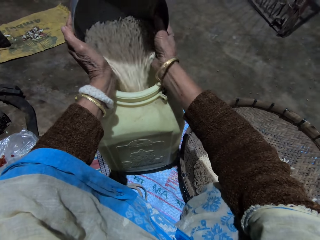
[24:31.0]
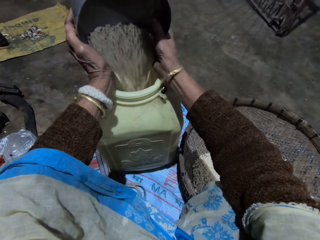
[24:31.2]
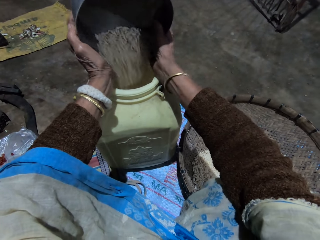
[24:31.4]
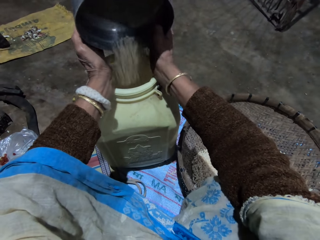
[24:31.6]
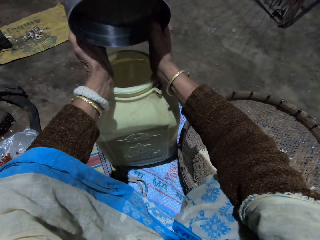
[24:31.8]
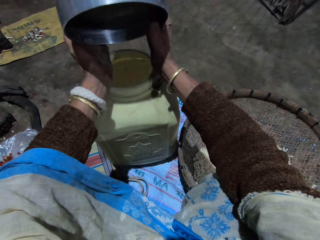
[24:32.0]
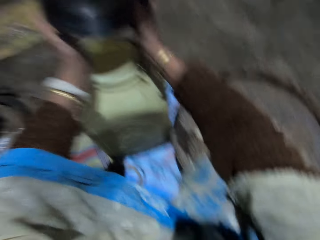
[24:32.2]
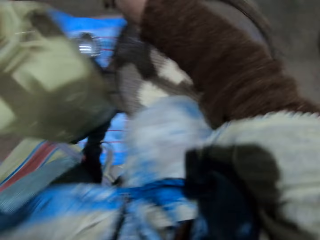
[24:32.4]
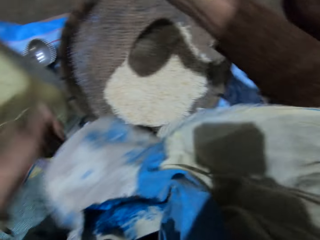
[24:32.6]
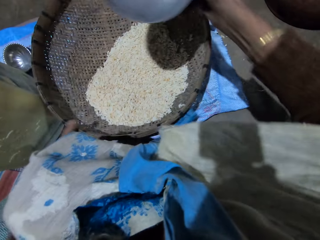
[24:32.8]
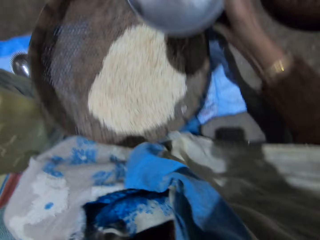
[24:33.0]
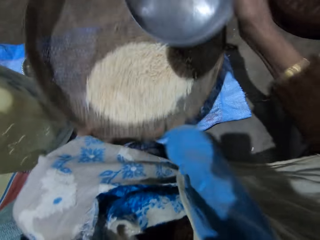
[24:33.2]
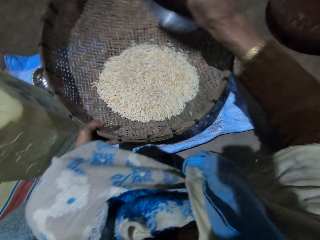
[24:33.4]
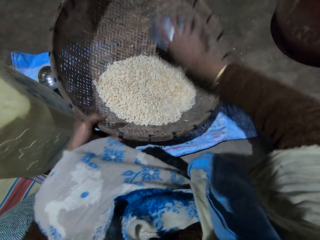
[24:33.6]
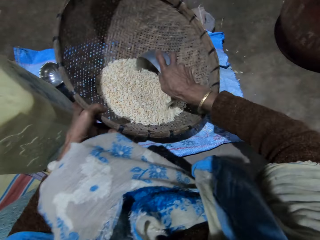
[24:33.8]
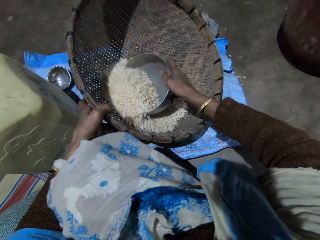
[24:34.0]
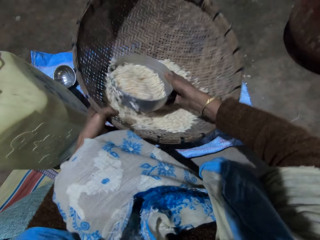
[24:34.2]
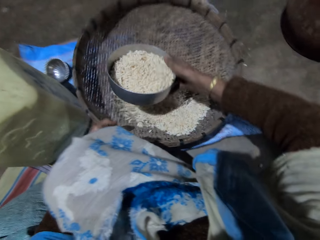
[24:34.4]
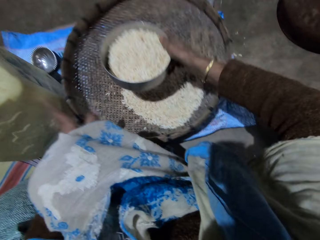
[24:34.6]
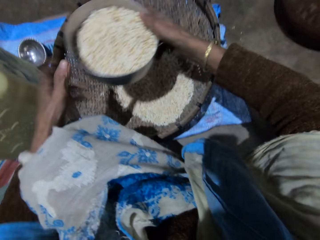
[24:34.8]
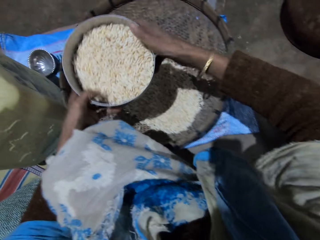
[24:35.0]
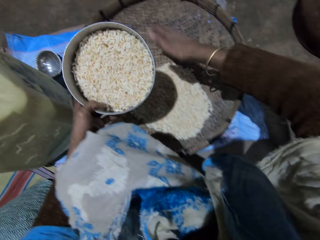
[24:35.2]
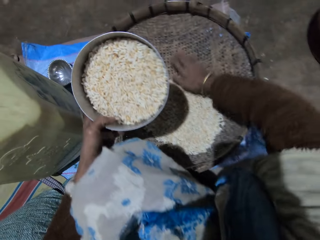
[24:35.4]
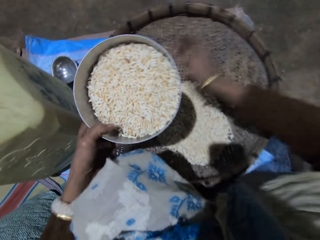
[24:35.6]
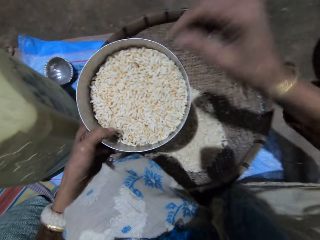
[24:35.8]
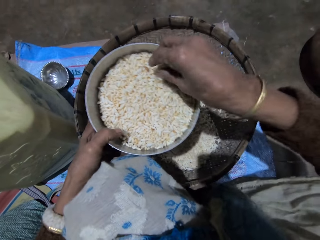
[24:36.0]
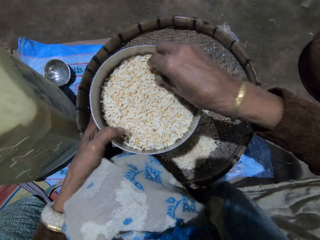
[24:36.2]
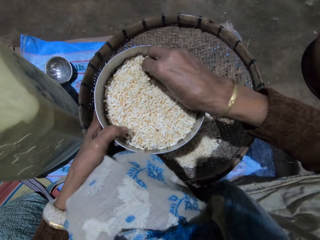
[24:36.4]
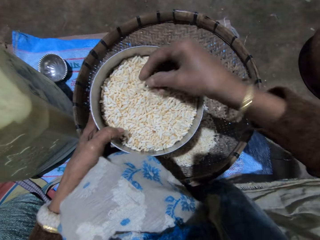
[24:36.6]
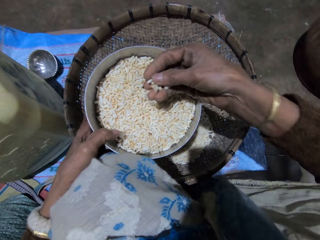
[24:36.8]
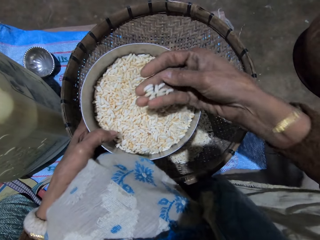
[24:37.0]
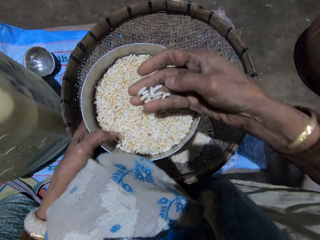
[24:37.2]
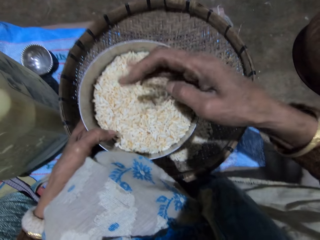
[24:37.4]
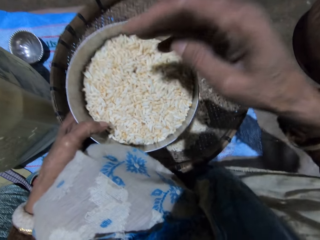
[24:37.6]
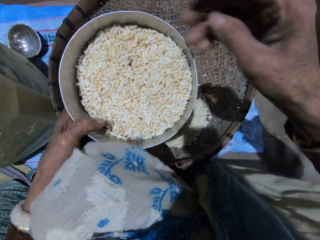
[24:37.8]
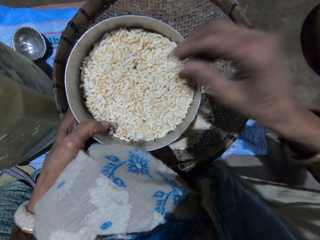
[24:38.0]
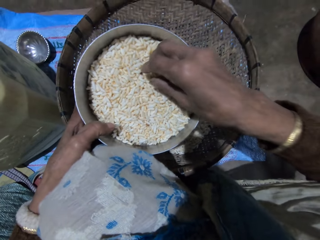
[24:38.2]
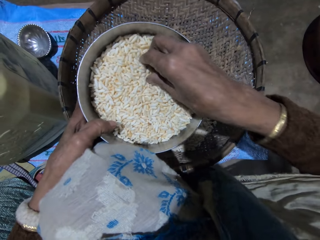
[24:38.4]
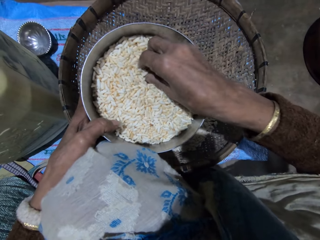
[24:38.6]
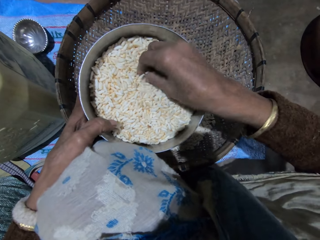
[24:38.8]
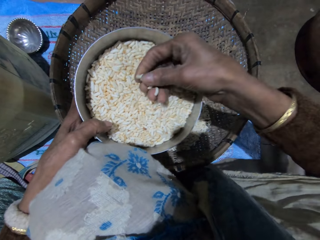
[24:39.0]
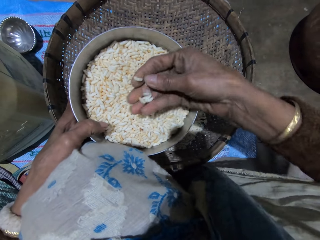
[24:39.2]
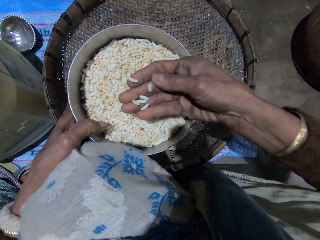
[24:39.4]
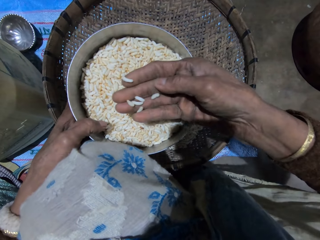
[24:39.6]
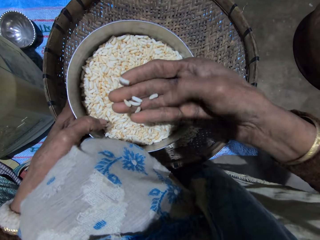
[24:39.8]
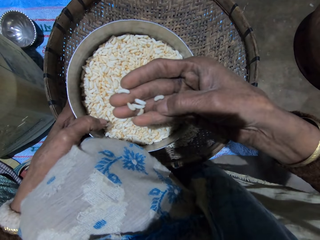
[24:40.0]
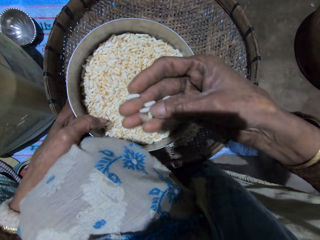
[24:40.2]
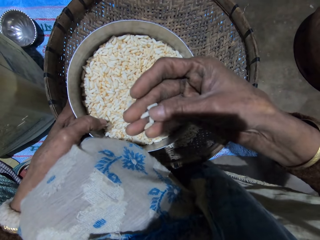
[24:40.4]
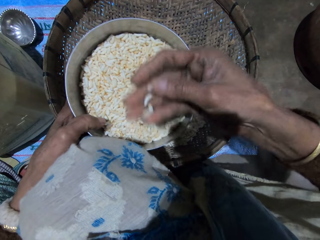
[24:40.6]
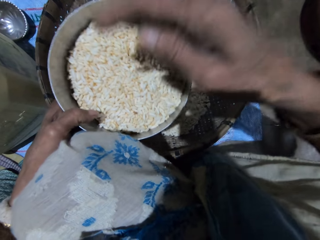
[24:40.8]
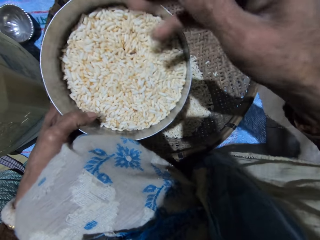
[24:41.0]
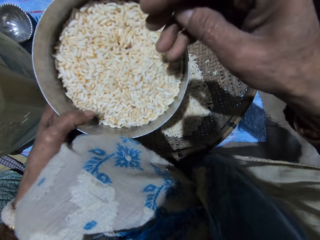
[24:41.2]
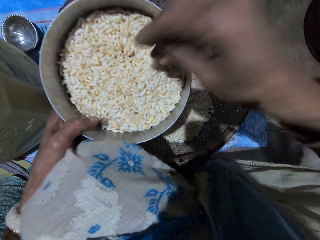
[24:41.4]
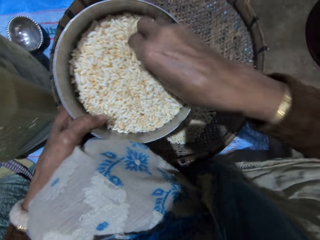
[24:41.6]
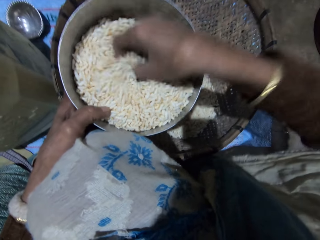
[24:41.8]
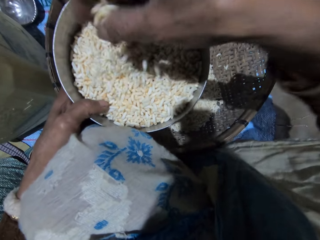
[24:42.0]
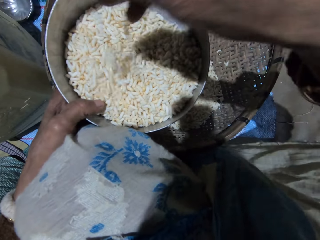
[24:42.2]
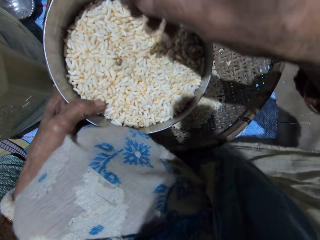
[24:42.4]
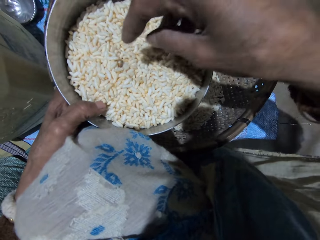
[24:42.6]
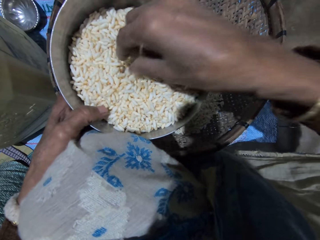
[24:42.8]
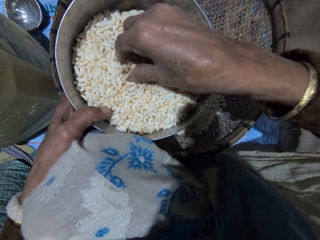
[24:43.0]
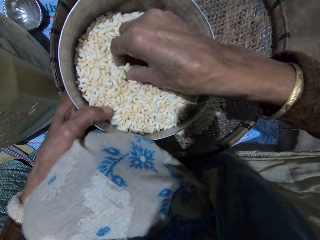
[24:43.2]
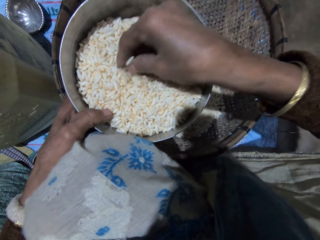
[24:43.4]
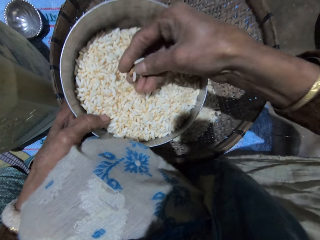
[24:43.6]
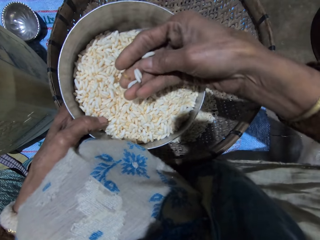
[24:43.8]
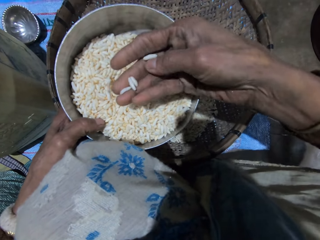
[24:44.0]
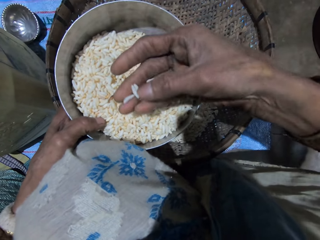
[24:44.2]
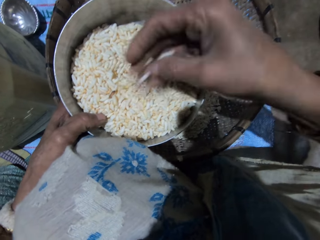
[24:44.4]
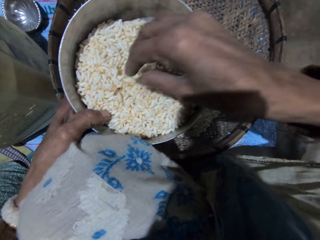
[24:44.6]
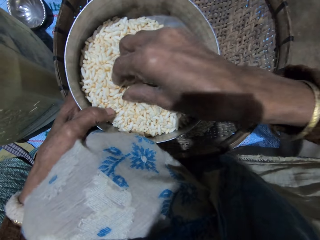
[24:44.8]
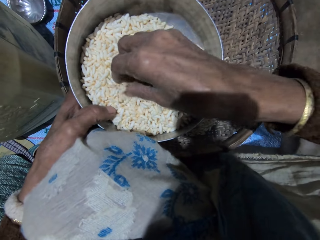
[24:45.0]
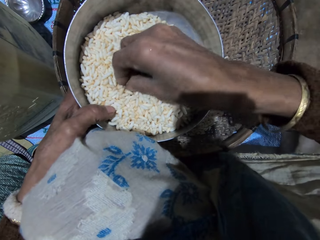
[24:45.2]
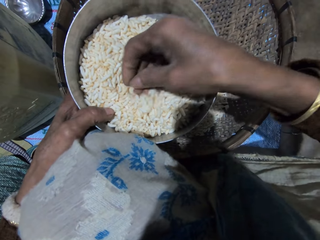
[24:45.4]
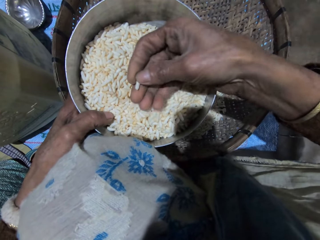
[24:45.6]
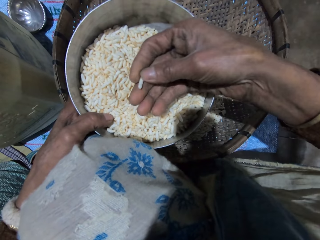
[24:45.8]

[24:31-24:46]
The camera wearer tilts the winnowing basket. She shakes the basket with her left hand. She scoops grains from the basket with the stainless bowl with her right hand. She passes the stainless bowl to her left hand. She removes the chaff from the rice. She picks grains from the stainless bowl with her right hand. She checks the grains. She pours the grains in the stainless bowl. She picks grains from the stainless bowl with her right hand. She checks the grains. She pours the grains in the stainless bowl. She mixes the grains in the stainless bowl. She picks grains from the stainless bowl with her right hand. She checks the grains.

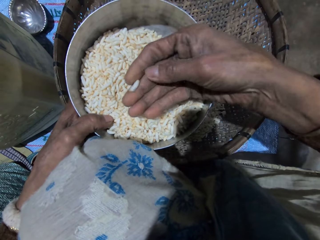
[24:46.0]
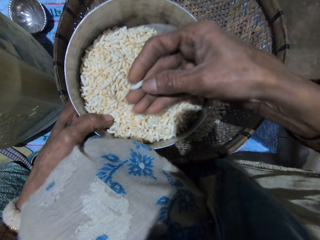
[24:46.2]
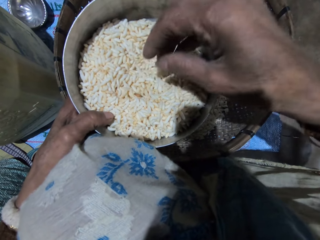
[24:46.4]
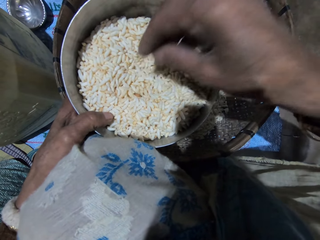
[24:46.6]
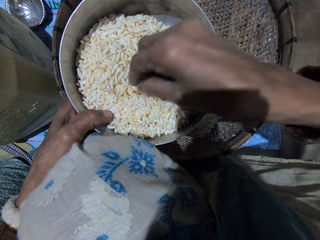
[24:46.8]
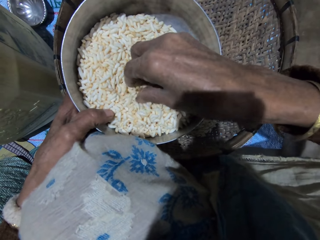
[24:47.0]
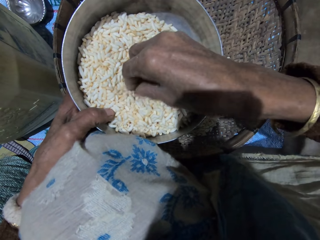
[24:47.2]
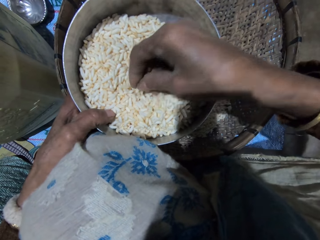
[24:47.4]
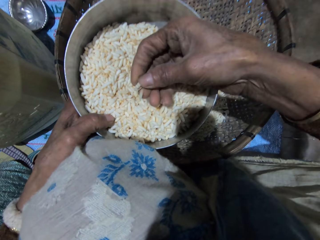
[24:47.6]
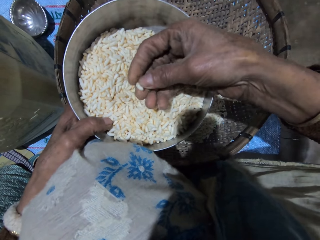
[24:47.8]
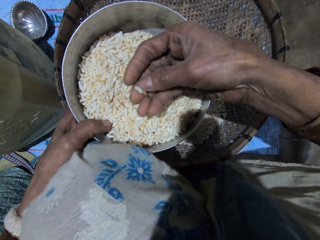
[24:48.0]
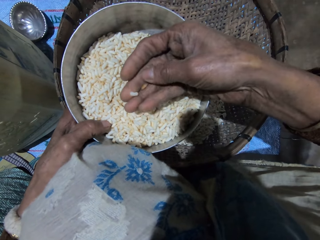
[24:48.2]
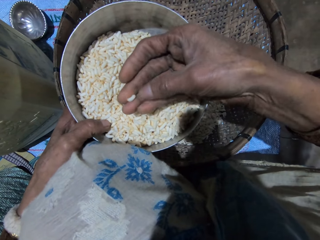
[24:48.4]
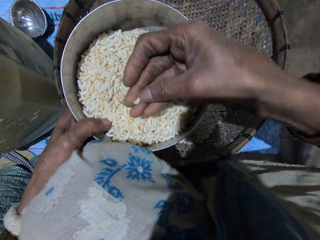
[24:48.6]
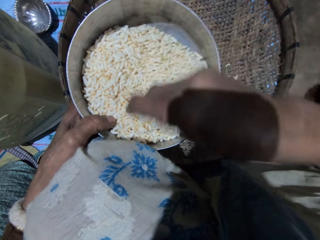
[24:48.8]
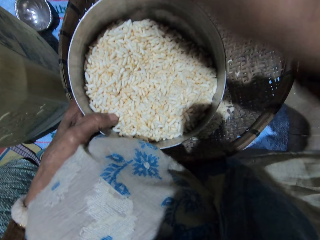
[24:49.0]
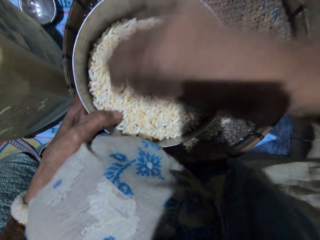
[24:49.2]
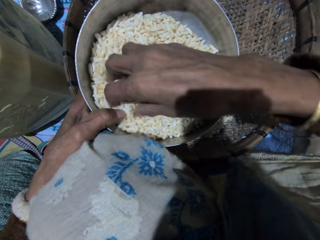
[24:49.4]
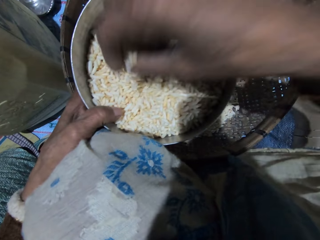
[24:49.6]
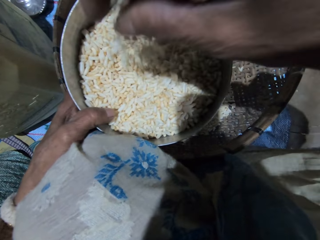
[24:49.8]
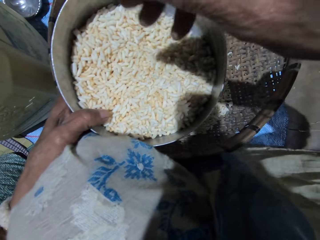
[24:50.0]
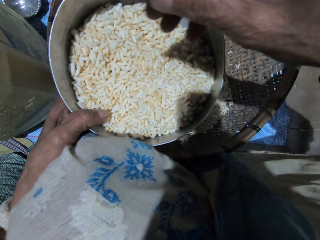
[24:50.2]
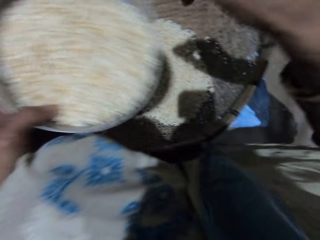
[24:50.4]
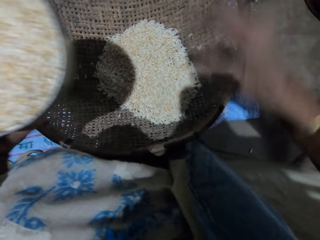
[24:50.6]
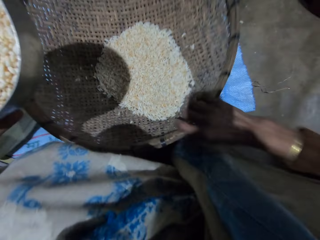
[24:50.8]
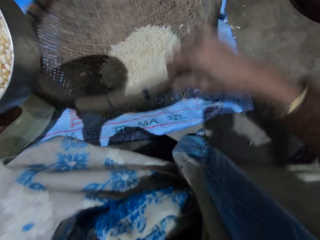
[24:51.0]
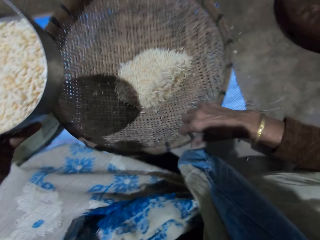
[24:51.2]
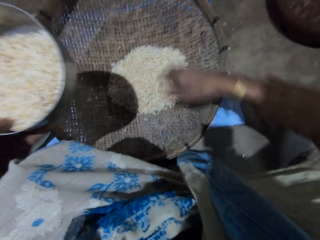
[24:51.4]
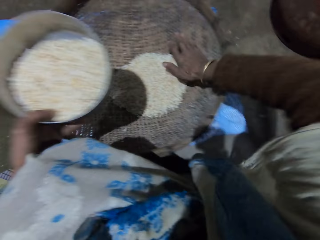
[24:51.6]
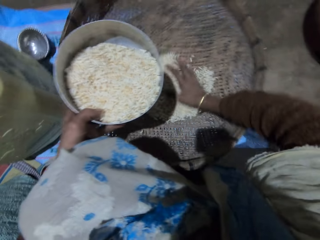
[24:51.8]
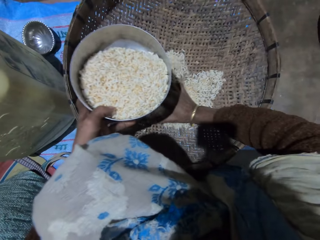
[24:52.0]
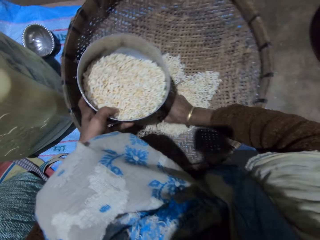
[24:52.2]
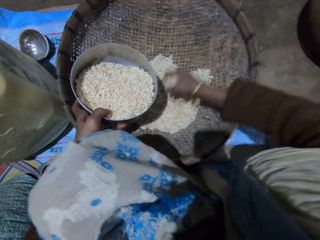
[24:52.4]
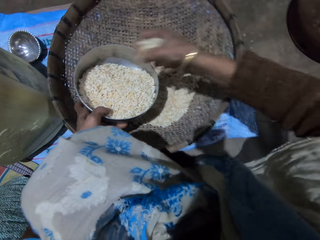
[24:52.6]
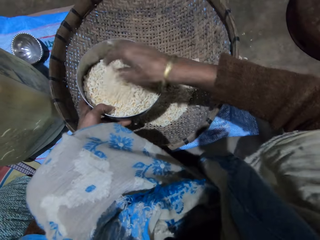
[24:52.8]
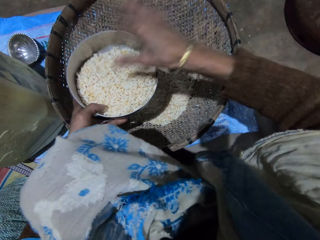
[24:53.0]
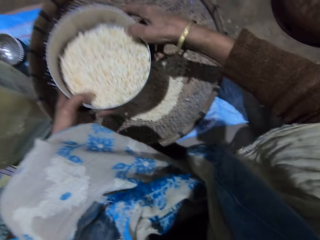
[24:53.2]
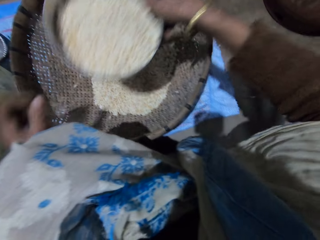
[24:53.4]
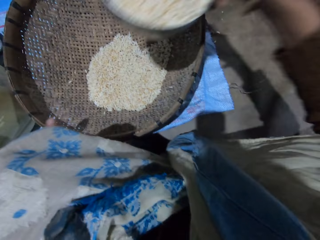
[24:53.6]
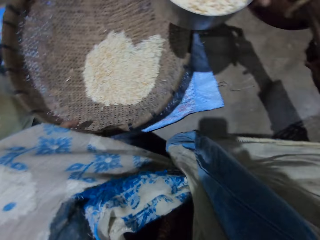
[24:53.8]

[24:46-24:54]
The camera wearer throws grain or chaff on the floor. She adjusts the winnowing basket. She shakes the basket with her right hand. She scoops grains from the basket with her right hand. She pours the grains in the stainless bowl. She passes the stainless bowl to her right hand.
